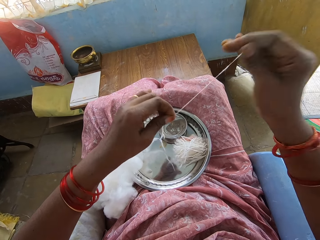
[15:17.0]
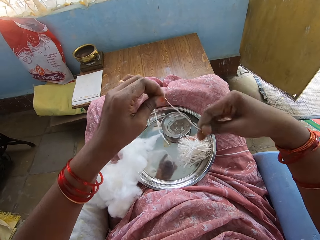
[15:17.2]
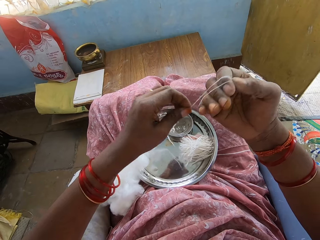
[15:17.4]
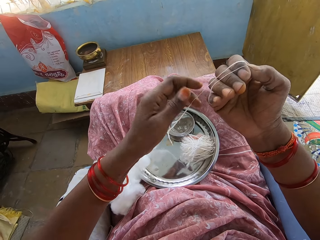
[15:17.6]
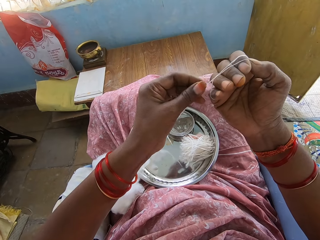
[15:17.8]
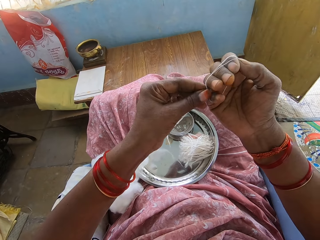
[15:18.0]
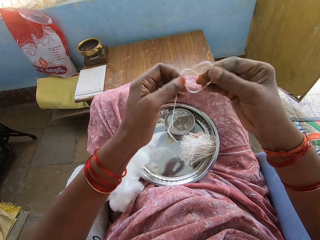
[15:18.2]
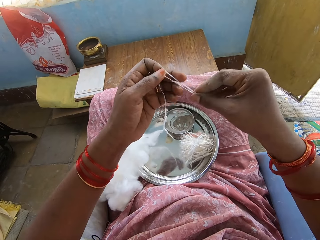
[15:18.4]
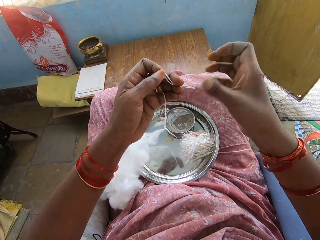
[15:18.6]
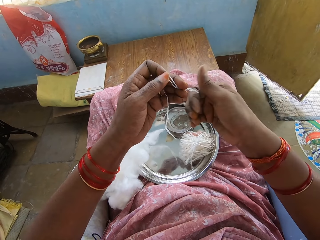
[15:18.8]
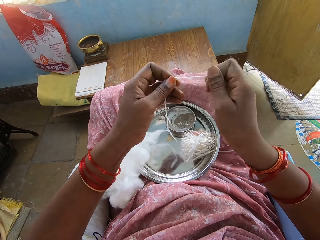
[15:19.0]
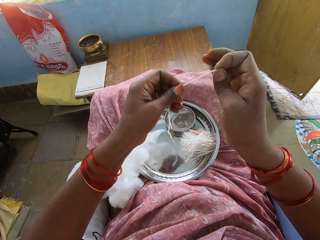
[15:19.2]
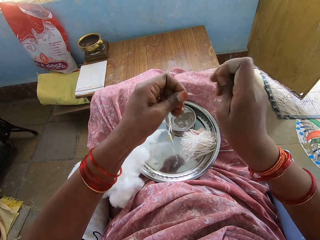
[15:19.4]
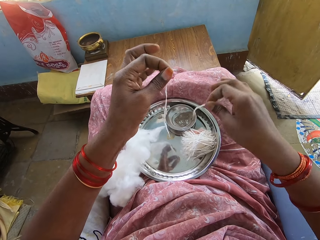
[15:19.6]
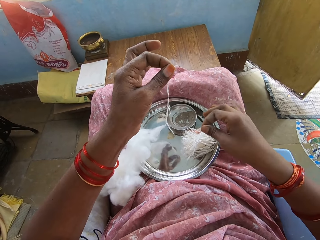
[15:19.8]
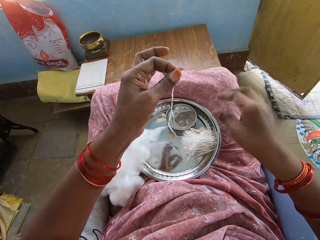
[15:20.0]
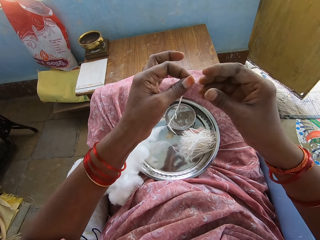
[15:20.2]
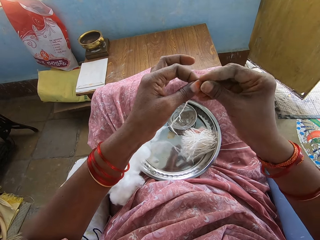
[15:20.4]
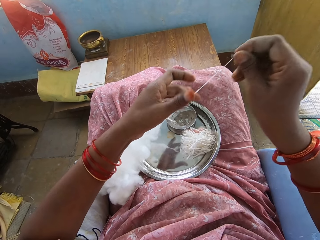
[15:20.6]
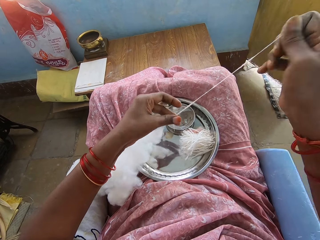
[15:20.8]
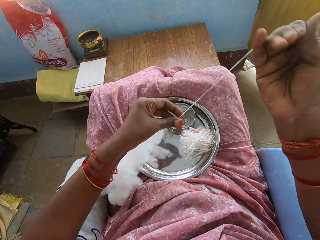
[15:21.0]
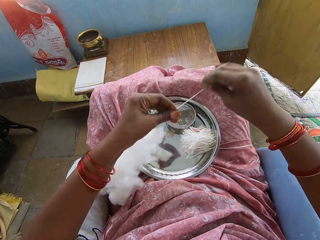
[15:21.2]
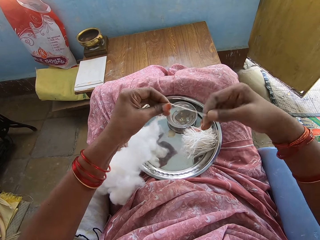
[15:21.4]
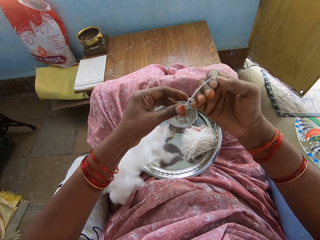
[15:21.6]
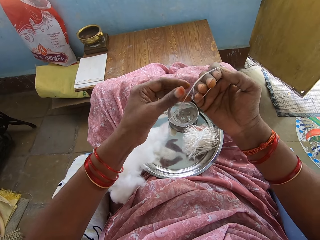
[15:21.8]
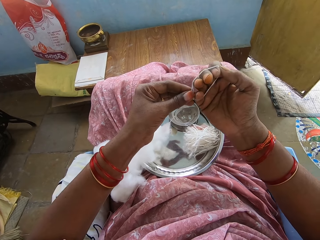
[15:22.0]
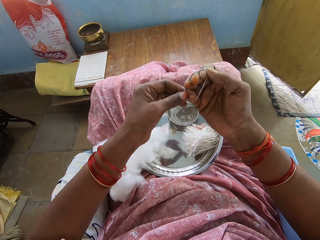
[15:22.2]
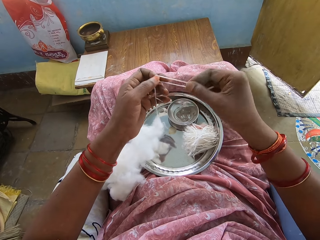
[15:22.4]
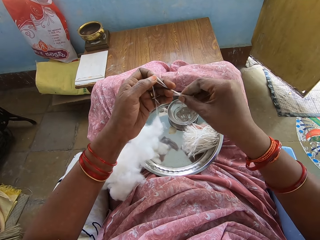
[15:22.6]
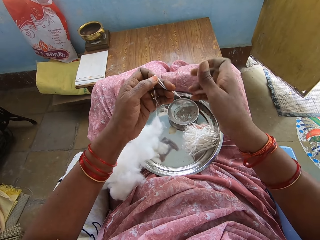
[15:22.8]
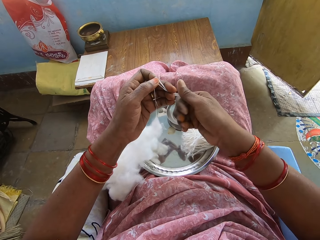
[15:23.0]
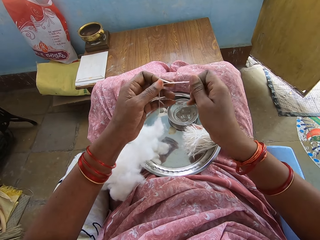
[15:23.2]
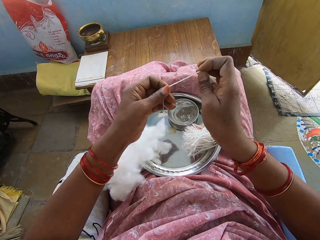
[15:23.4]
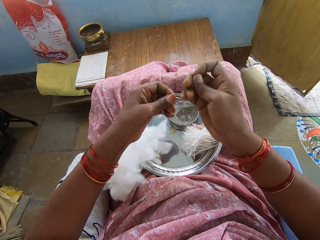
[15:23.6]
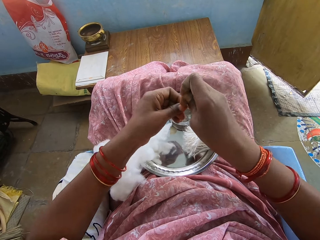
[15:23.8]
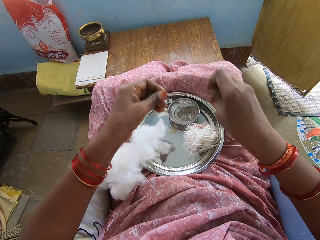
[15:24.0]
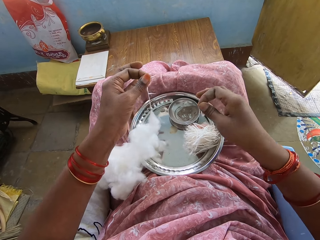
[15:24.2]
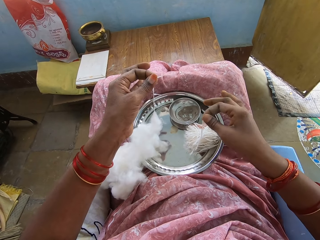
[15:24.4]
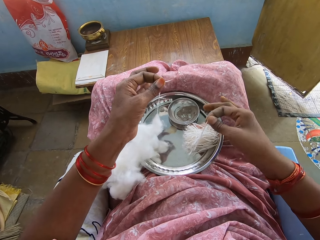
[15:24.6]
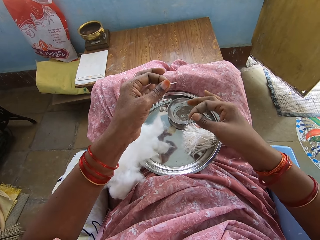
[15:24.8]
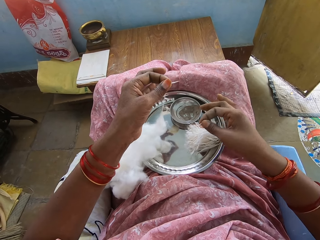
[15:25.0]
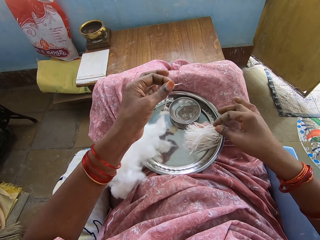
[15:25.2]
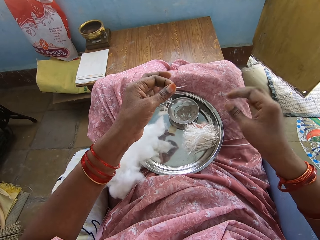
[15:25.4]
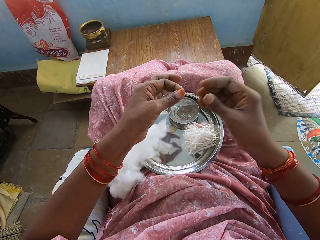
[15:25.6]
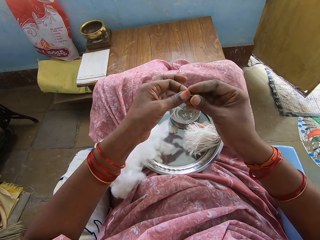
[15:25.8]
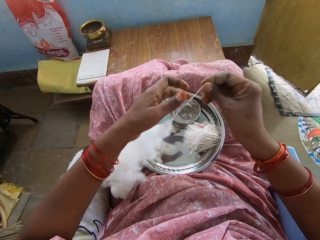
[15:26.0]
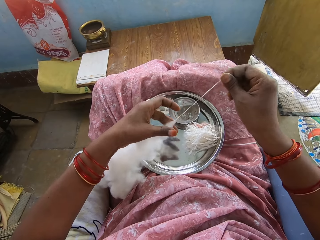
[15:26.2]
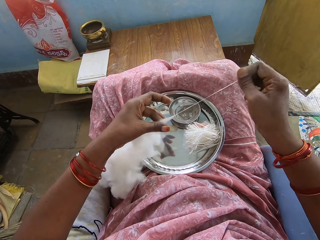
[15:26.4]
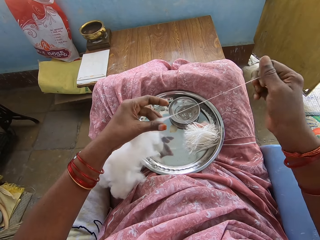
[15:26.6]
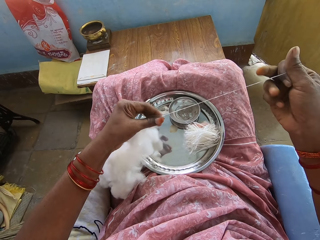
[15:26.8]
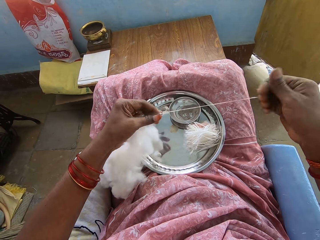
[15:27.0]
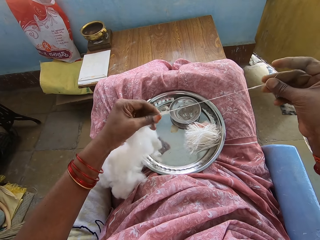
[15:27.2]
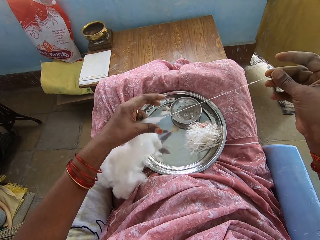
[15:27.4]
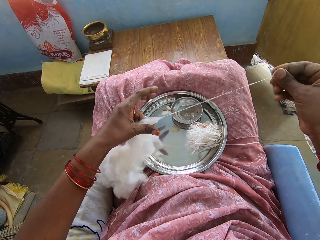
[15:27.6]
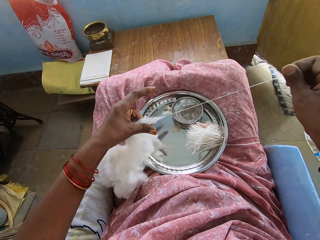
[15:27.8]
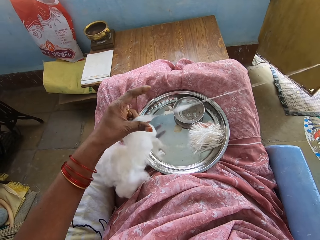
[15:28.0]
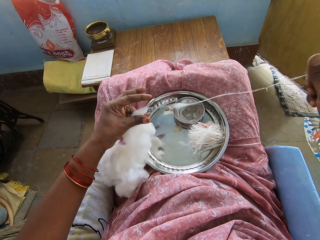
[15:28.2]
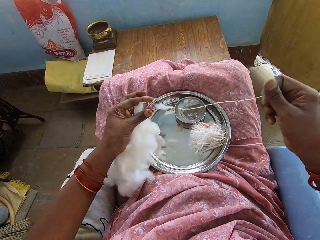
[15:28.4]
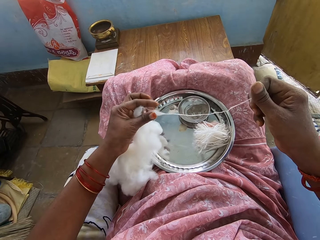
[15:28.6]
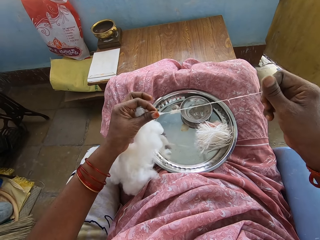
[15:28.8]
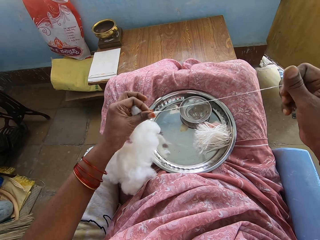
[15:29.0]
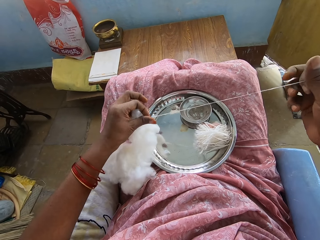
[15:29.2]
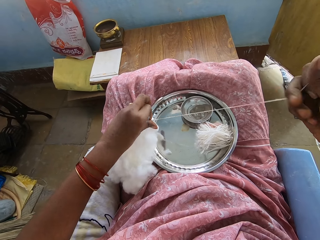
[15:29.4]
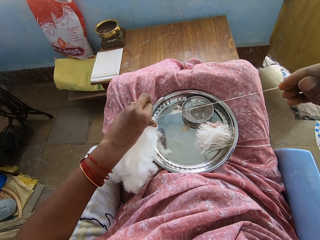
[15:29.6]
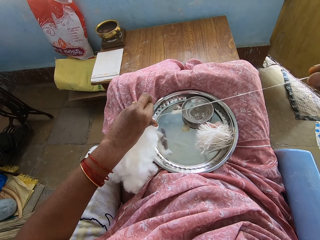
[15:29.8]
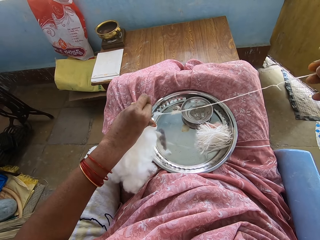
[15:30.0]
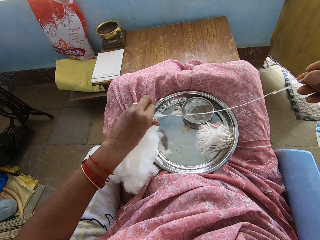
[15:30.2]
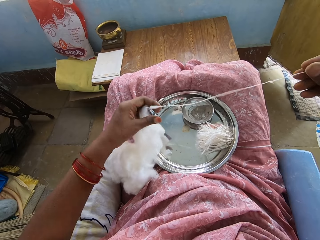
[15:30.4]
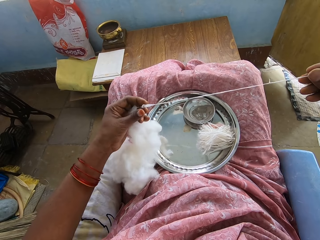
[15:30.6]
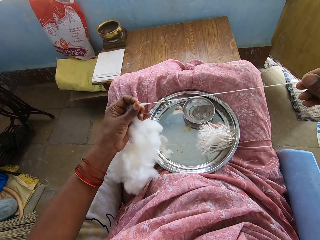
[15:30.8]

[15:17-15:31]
The camera wearer rolls the cotton around the hand. They remove the cotton from the hand. They cut the cotton. They put the cotton in the tray. They spin the cotton with the hand. They roll the cotton around the hand. They remove the cotton from the hand. They cut the cotton. They put the cotton in the tray. They spin the cotton with the hand. They pull the cotton.

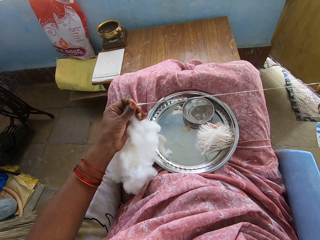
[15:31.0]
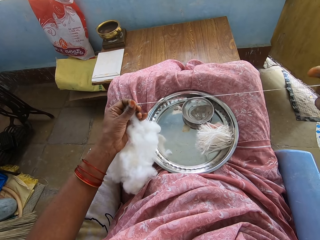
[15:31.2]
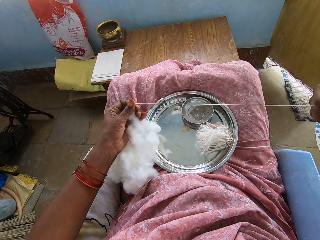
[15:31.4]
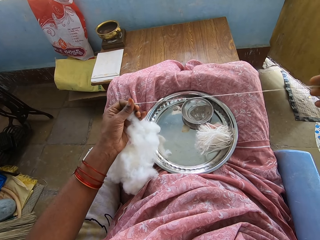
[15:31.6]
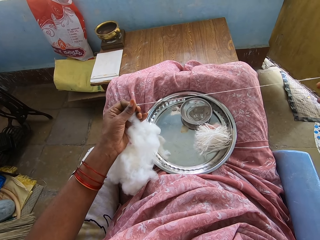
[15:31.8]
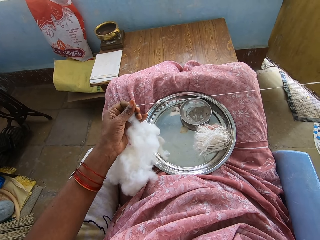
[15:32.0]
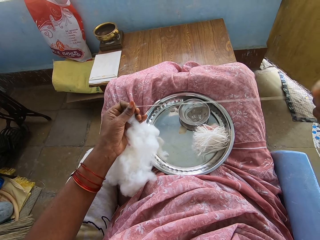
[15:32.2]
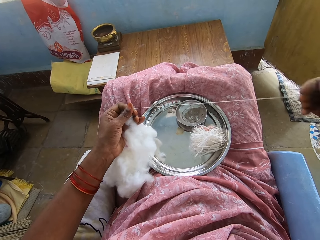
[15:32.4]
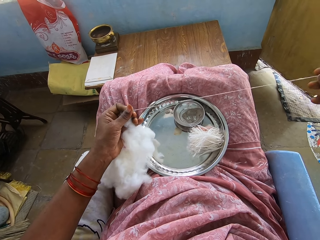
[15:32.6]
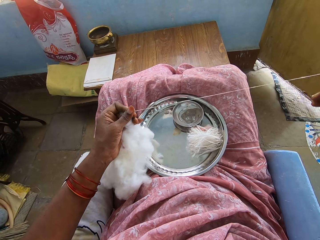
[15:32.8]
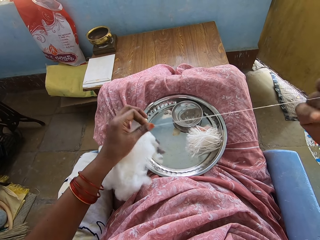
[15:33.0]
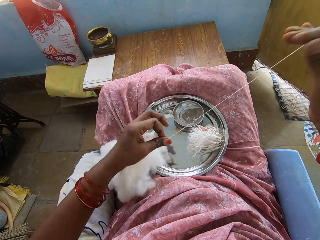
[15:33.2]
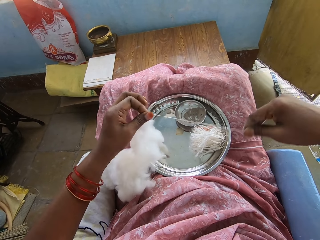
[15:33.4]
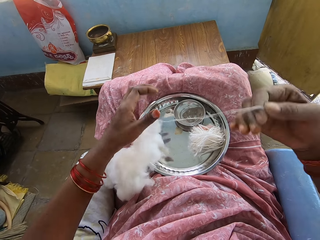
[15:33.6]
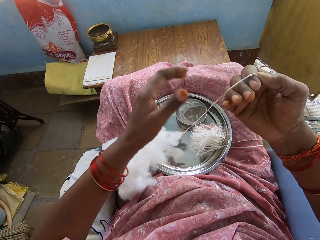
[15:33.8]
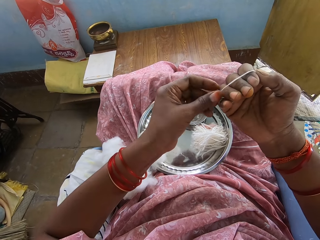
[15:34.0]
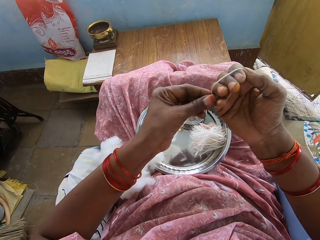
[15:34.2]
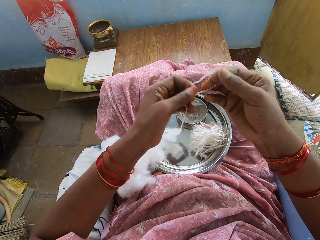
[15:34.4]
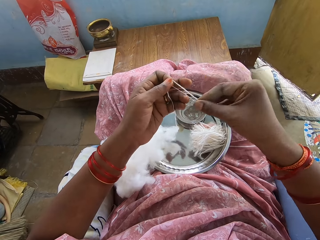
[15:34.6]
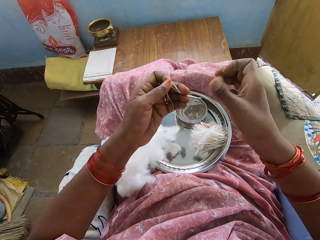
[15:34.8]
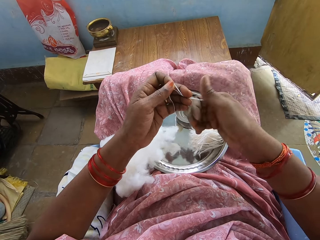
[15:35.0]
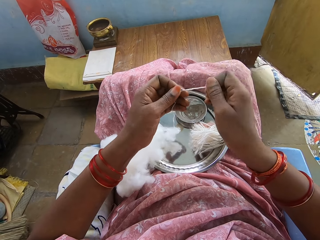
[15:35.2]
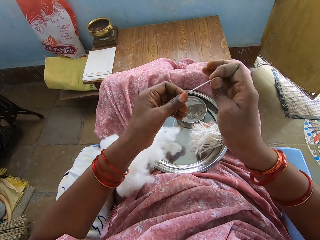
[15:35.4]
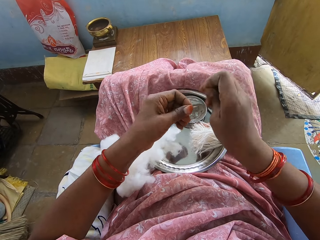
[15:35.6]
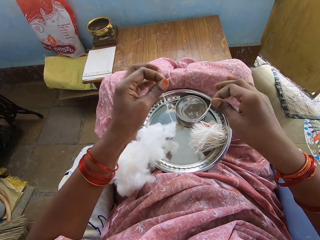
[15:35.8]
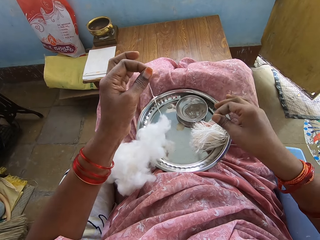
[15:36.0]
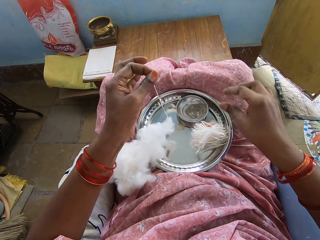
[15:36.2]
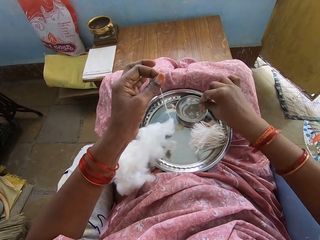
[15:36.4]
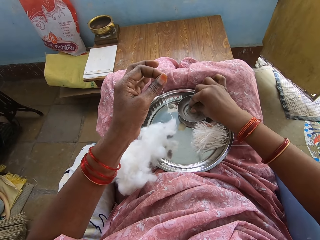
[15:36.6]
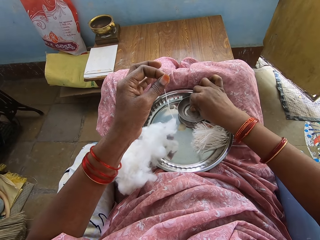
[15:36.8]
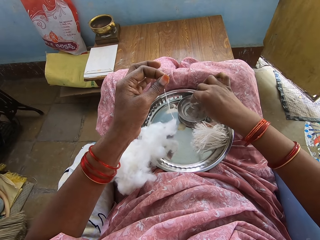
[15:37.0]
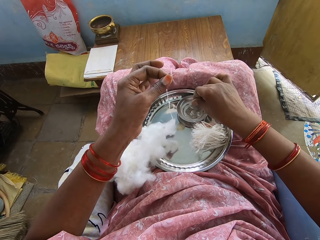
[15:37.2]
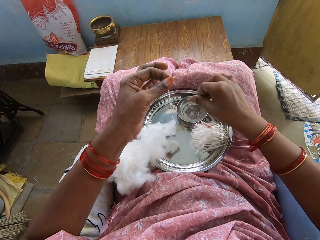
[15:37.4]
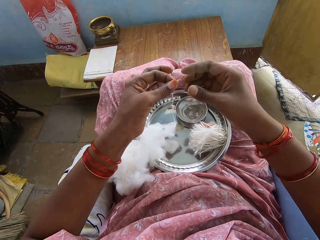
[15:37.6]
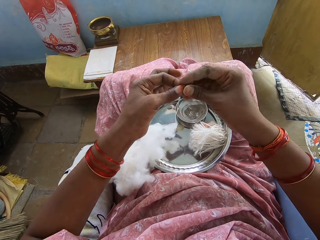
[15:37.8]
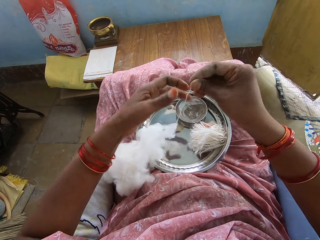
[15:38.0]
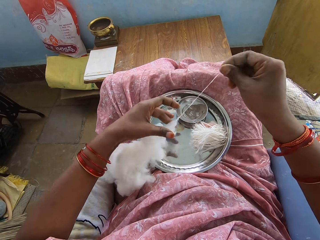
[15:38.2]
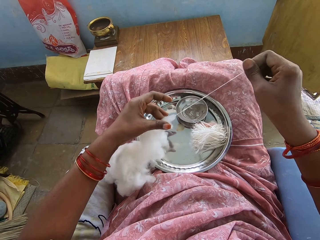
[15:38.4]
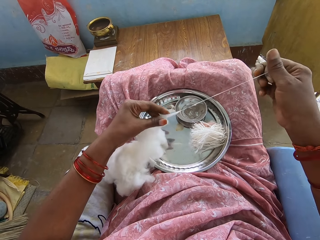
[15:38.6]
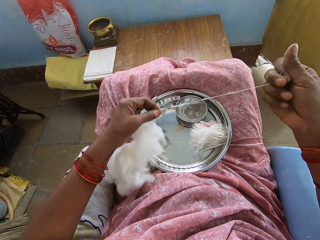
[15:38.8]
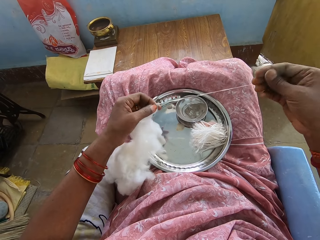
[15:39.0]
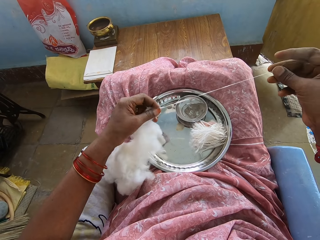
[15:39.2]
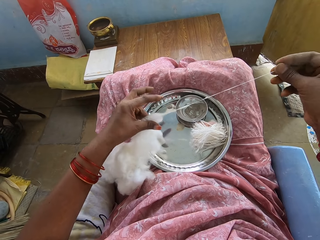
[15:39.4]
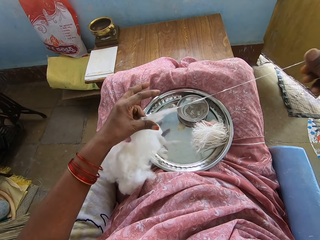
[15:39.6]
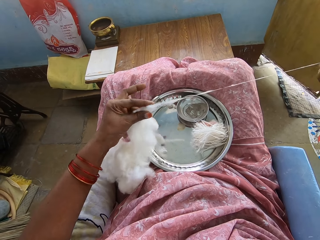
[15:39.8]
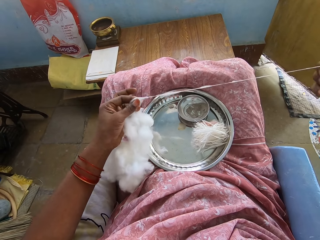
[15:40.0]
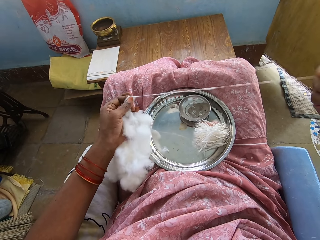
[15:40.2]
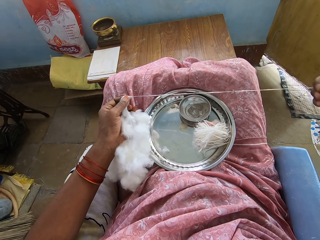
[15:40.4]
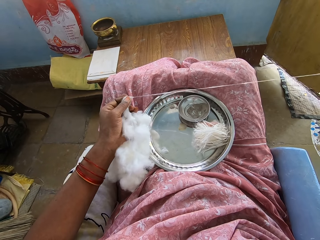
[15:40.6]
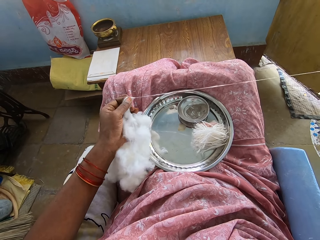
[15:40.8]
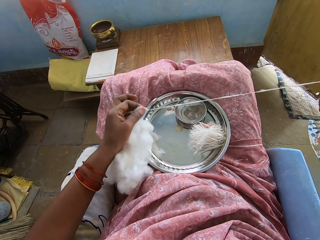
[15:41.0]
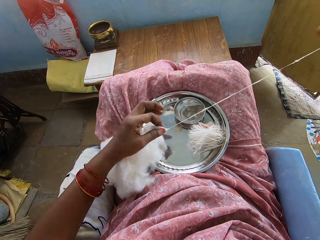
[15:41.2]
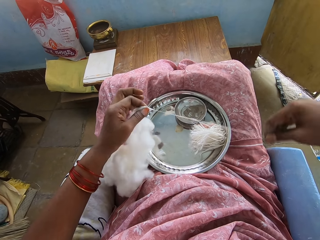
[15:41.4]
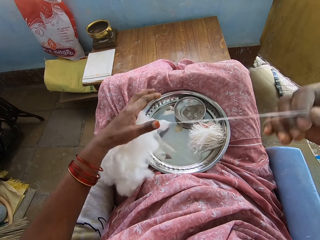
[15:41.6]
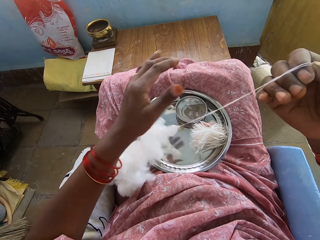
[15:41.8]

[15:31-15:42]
The camera wearer rolls the cotton around the hand. They remove the cotton from the hand. They cut the cotton. They put the cotton in the tray. They dip the hand in a liquid. They pick powder from the bowl. They spin the cotton with the hand. They pull the cotton.
